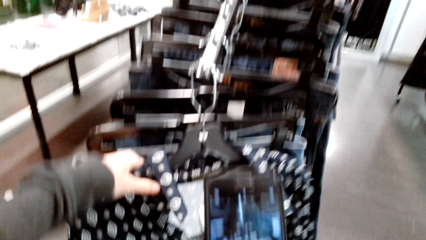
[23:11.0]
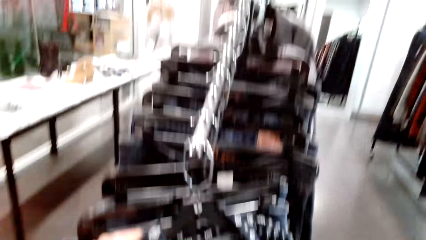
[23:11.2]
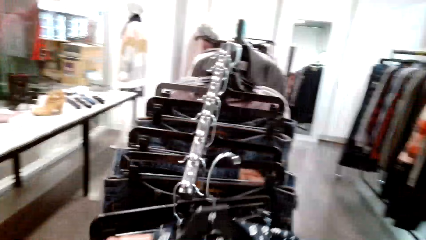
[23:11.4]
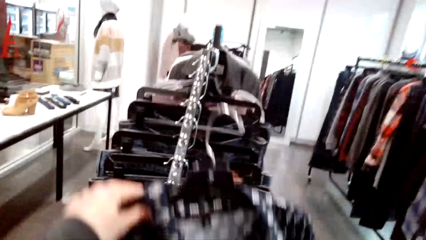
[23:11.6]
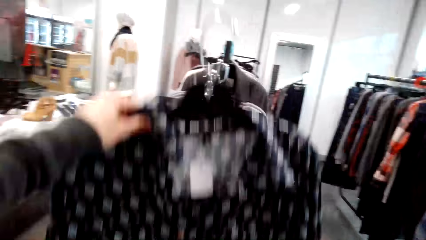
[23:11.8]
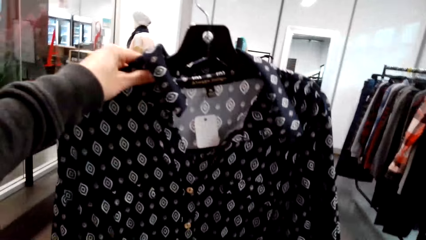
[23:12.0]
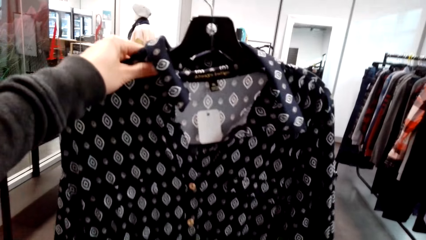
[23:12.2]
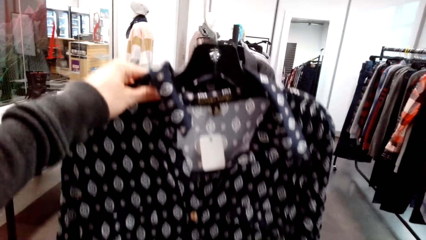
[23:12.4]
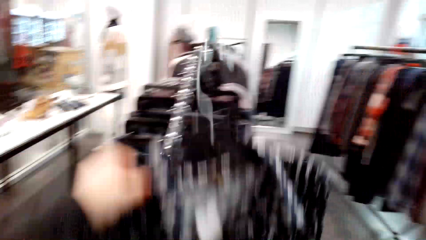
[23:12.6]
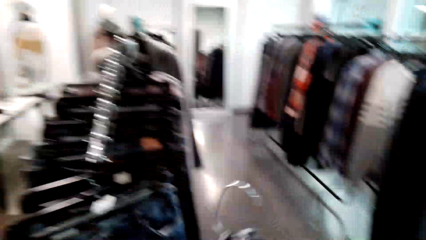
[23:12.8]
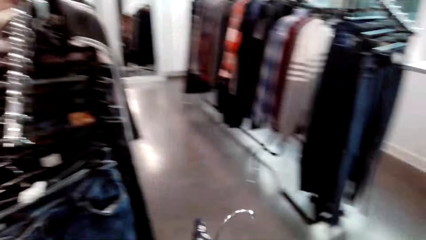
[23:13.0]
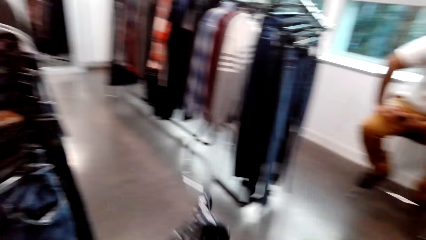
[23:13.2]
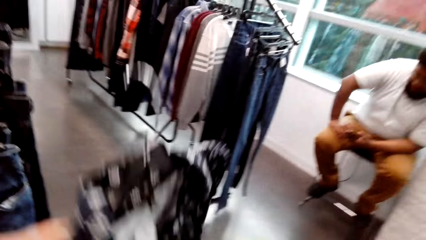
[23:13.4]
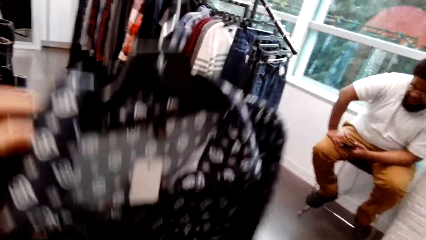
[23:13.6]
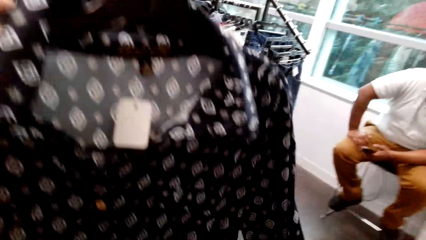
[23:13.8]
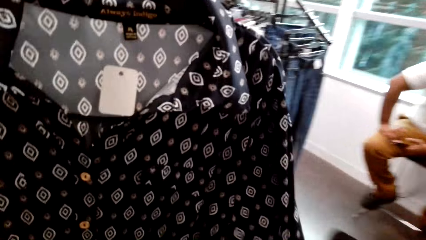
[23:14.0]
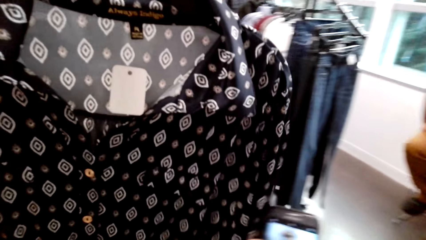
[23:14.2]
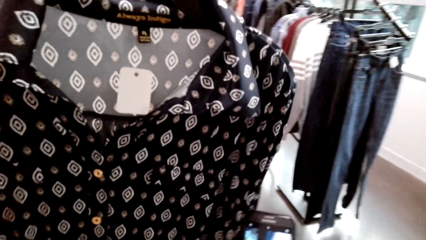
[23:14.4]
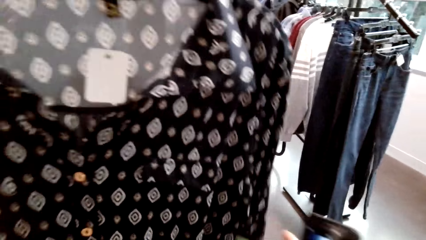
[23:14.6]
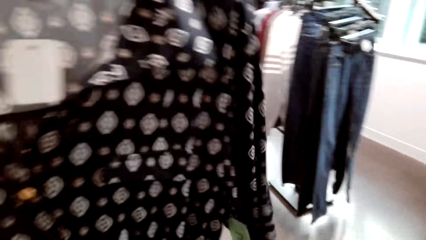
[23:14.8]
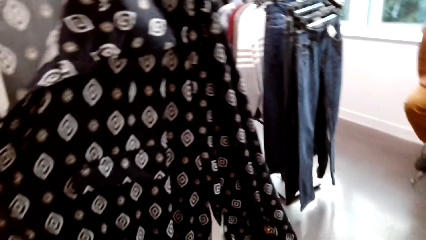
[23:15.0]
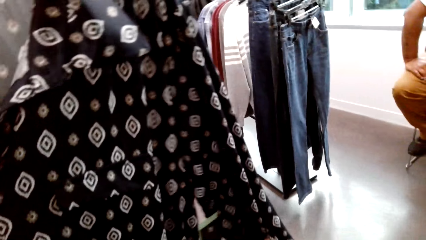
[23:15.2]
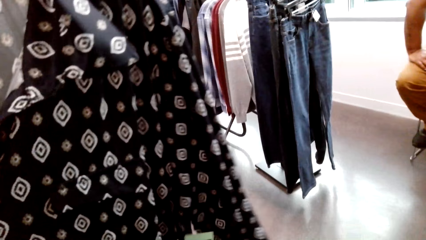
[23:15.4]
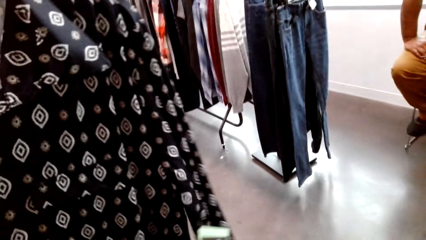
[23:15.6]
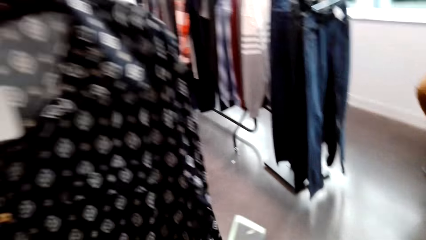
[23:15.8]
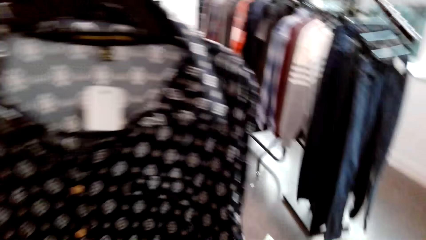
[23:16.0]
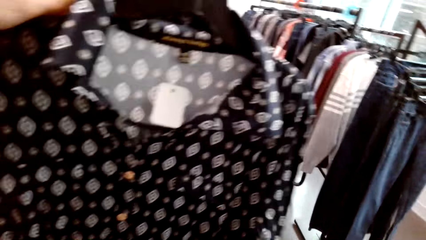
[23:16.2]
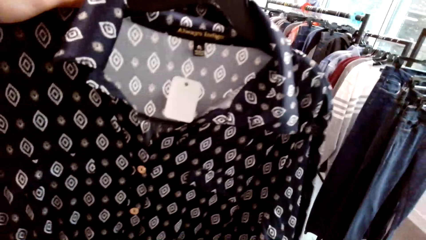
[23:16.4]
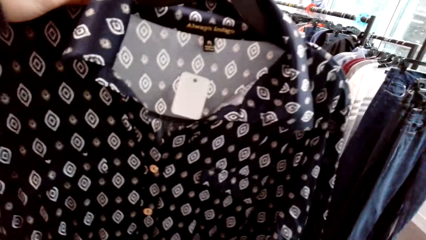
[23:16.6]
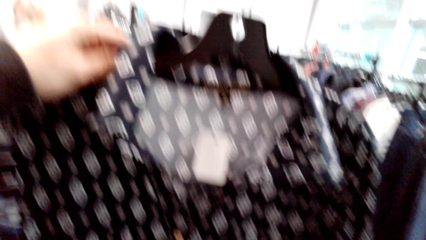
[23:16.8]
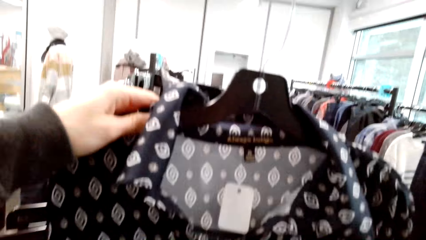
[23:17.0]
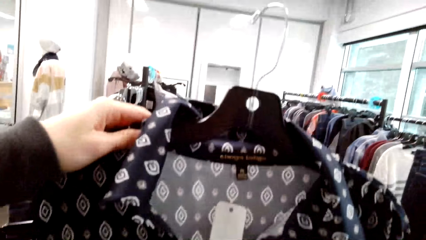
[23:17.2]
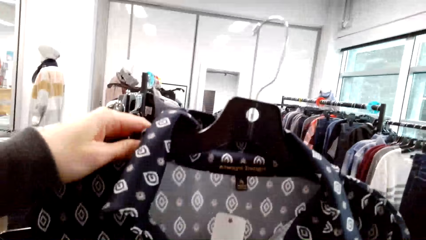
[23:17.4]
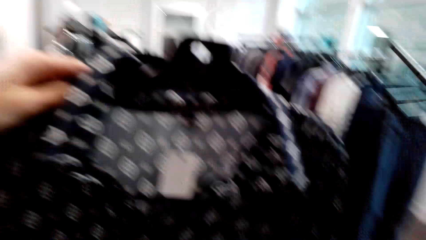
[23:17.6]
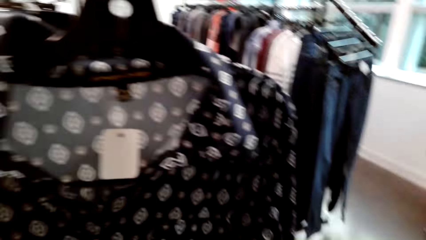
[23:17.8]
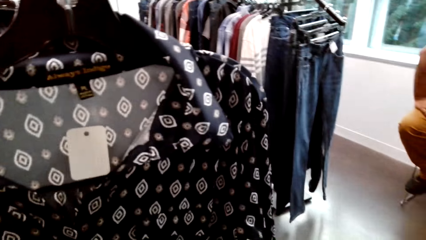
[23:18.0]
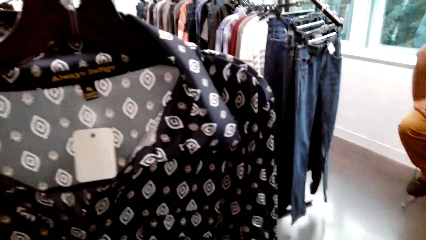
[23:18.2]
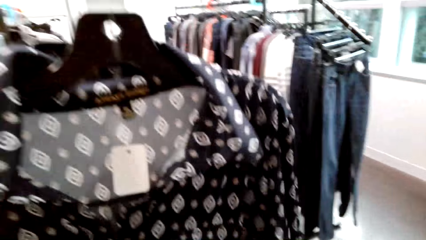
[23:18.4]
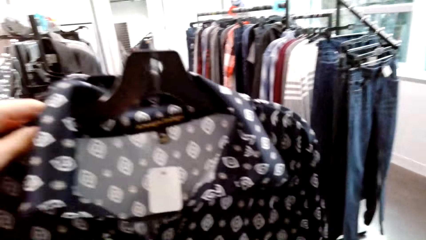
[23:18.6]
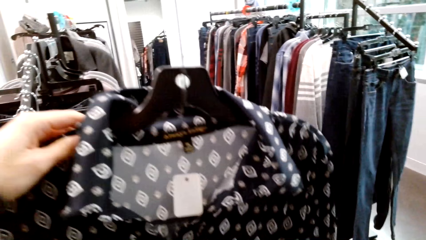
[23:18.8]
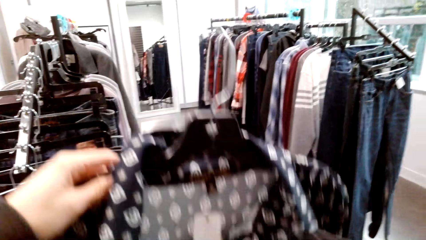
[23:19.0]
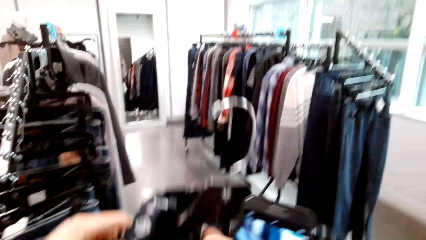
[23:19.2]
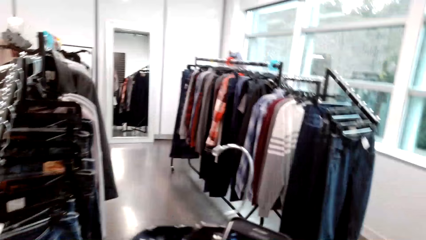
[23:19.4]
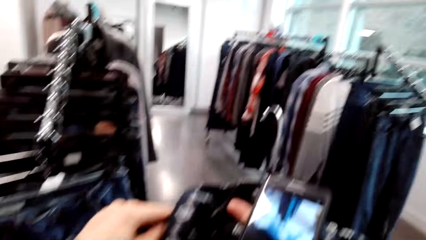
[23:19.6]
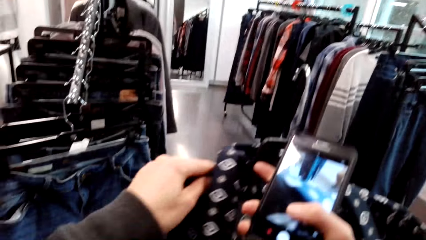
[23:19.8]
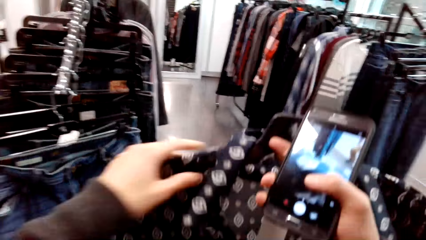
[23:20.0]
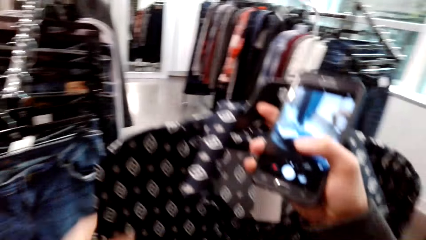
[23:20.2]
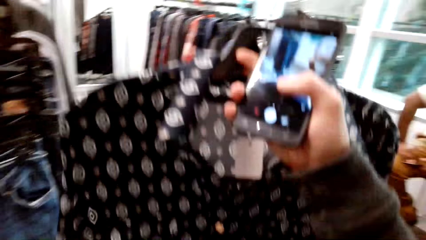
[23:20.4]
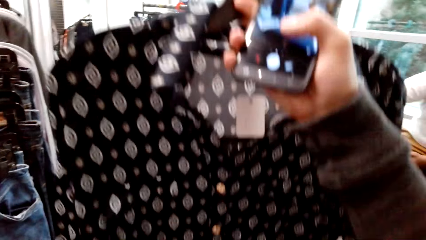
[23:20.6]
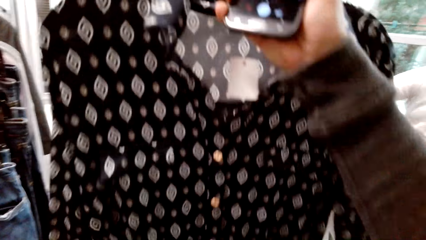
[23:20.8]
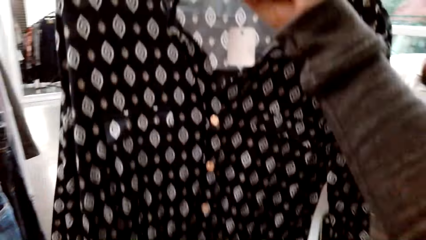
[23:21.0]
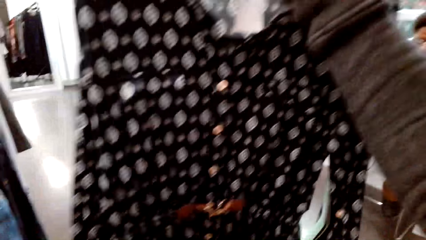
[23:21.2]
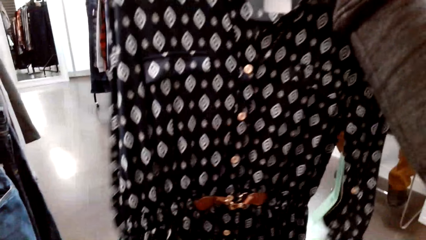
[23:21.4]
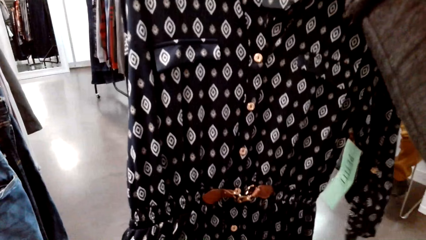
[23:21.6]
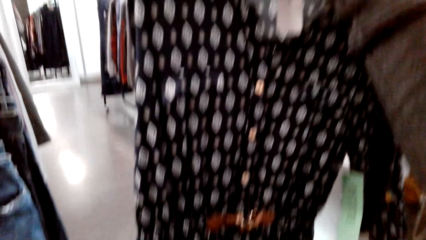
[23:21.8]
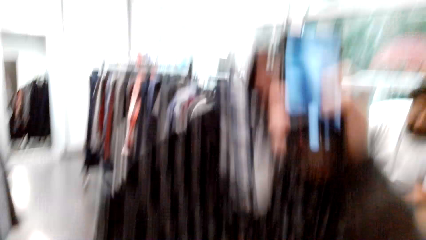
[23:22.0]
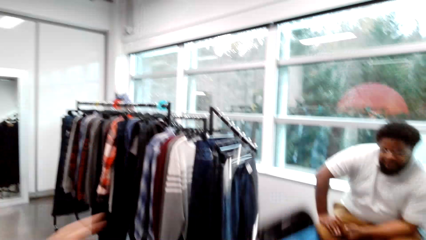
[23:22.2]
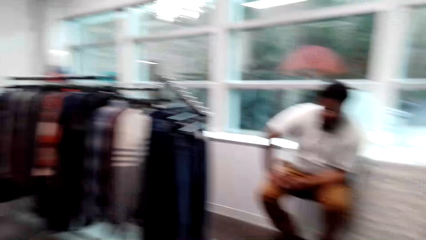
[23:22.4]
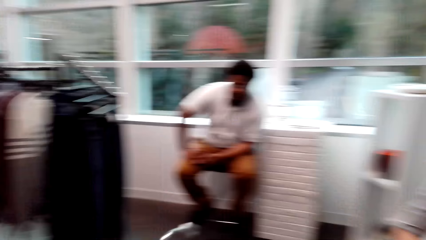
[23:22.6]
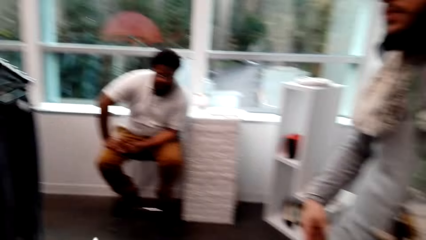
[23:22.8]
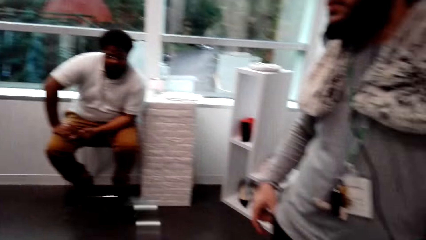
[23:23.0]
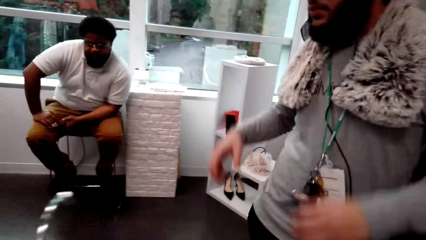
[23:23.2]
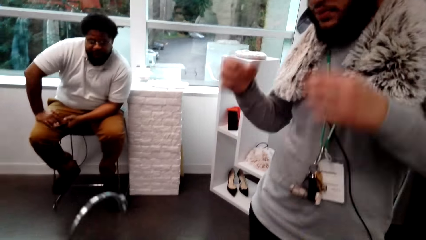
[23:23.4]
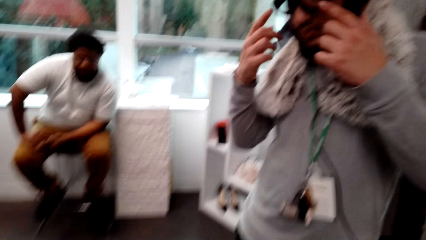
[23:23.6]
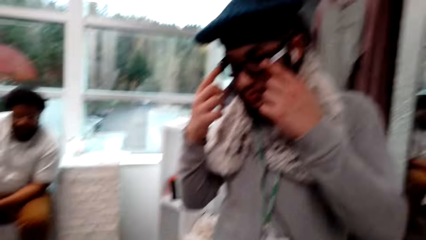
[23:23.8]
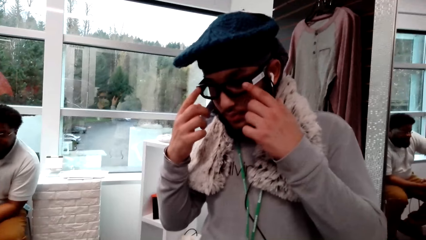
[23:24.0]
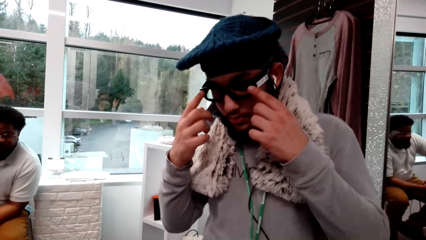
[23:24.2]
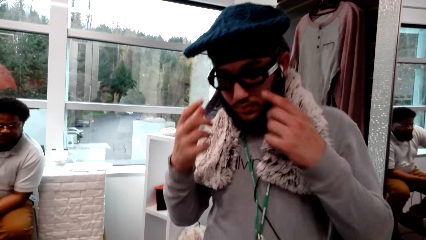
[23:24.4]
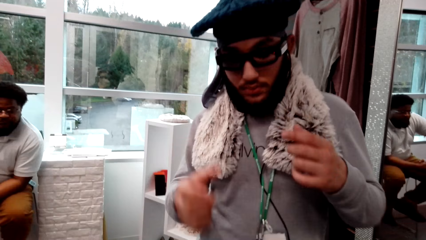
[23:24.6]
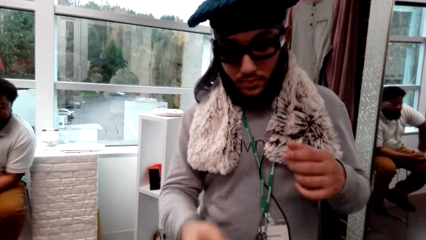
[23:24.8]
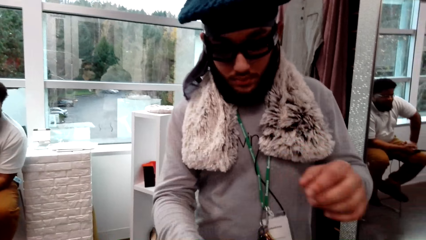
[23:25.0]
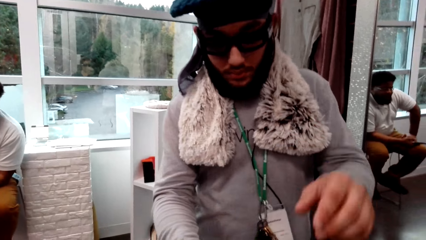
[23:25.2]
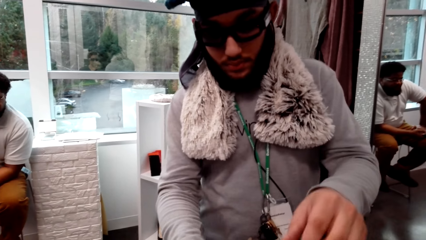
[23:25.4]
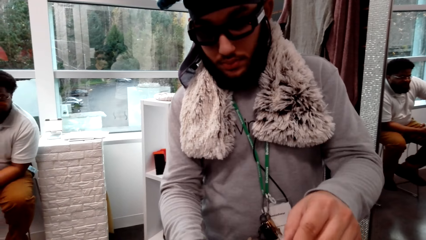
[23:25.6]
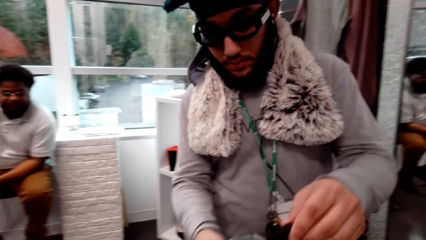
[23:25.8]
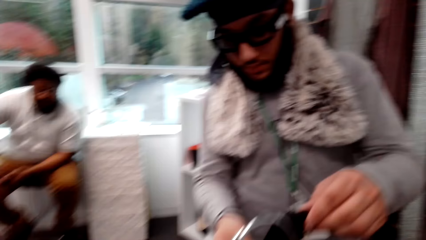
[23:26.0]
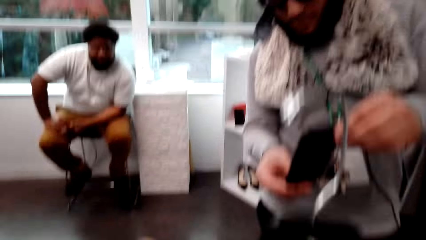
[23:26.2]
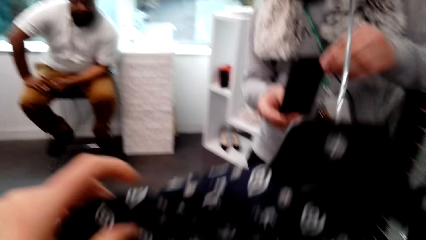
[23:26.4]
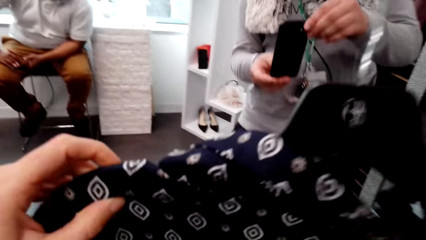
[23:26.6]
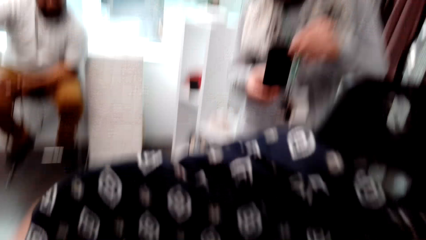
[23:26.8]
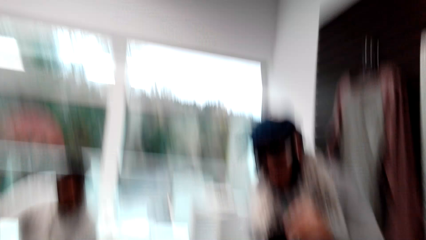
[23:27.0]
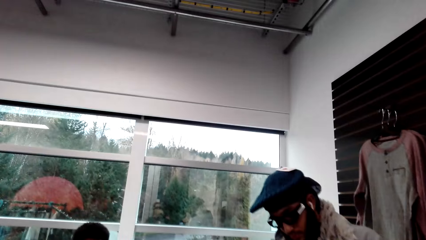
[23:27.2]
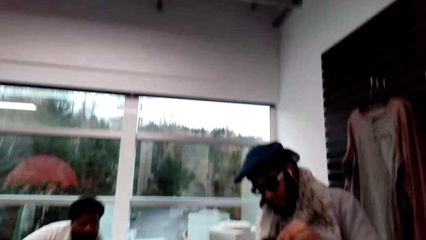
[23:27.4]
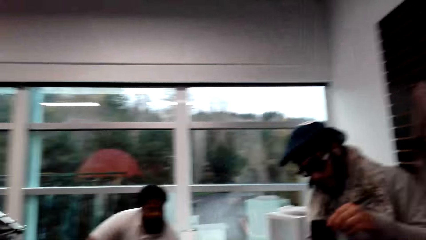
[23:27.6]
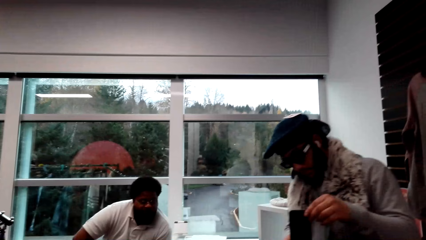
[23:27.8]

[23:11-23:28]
The camera wearer holds up the cloth to look at it. They look at the cloth. A person stands next to the camera wearer. The camera wearer talks to the person.
